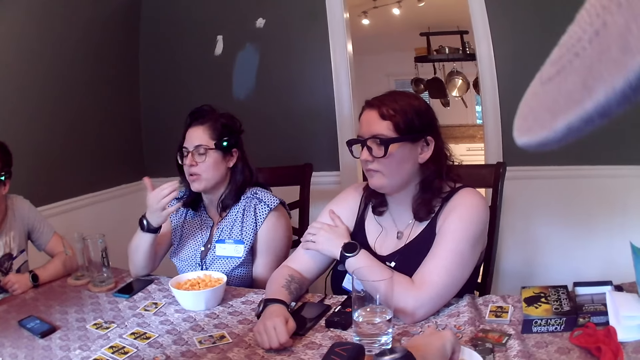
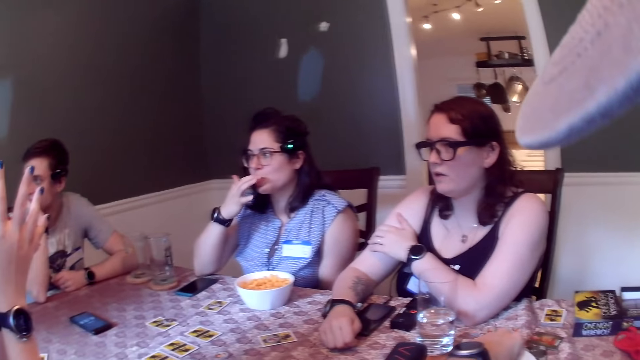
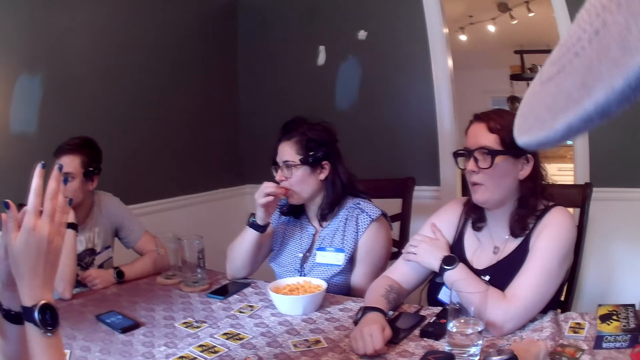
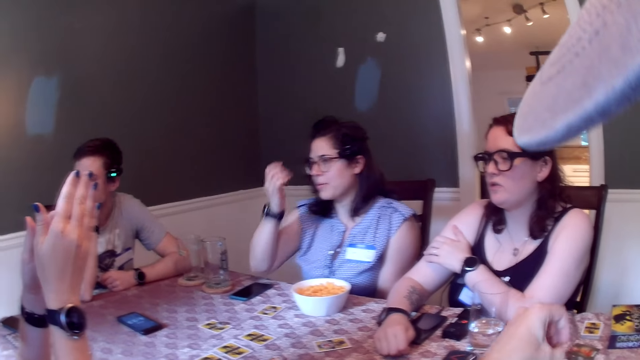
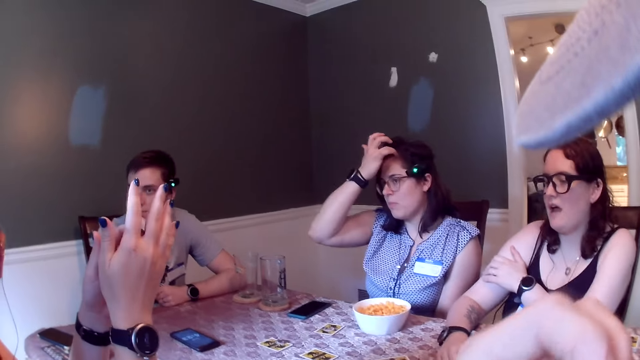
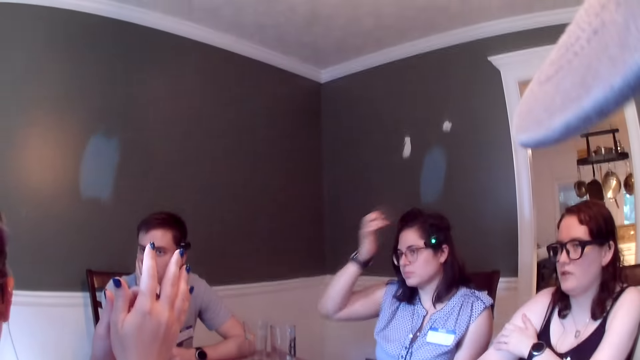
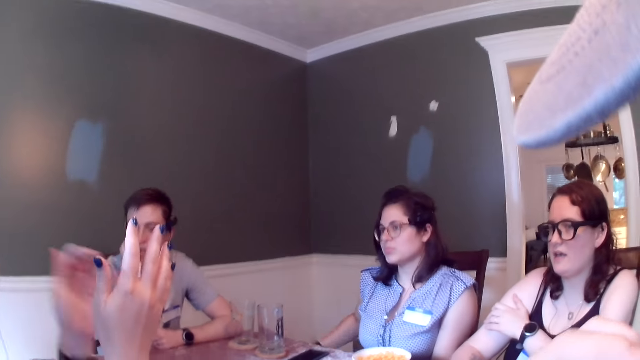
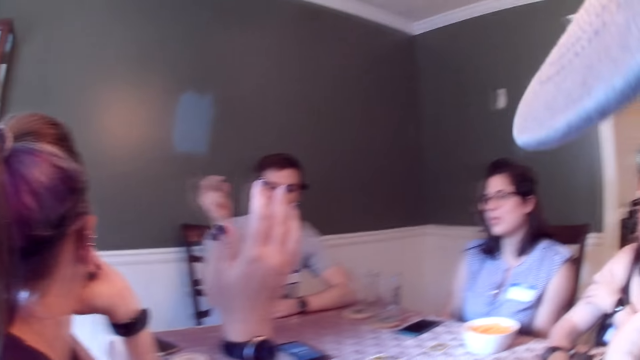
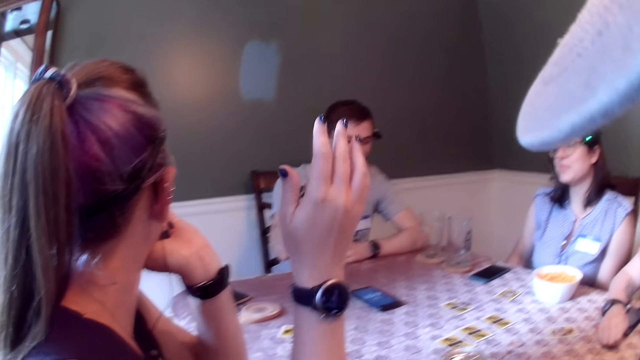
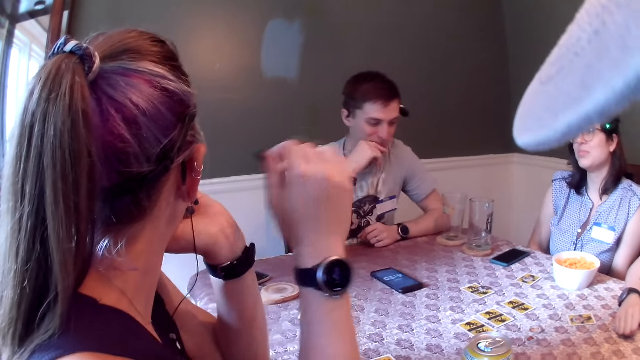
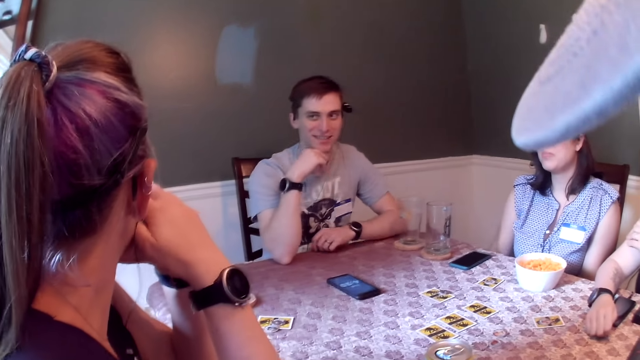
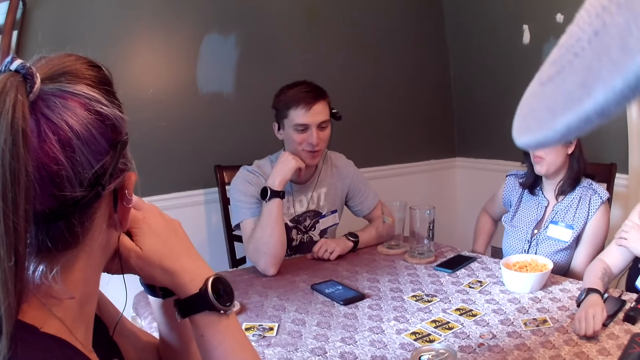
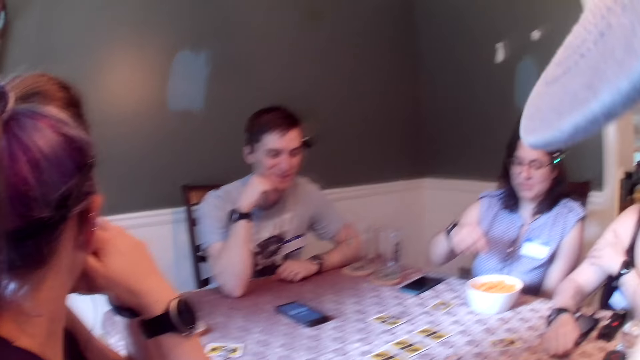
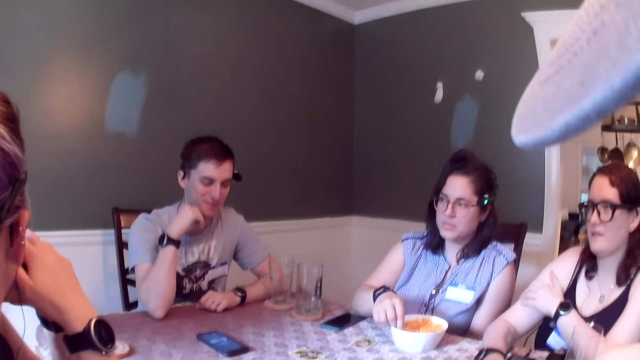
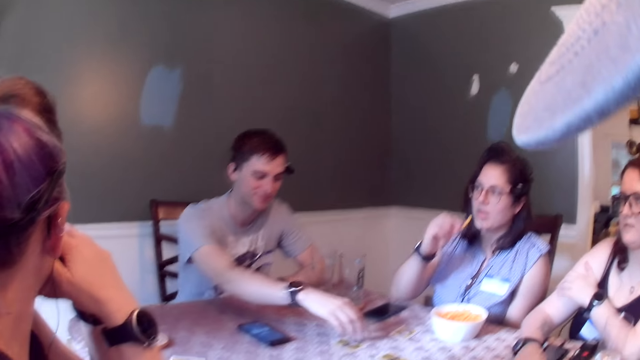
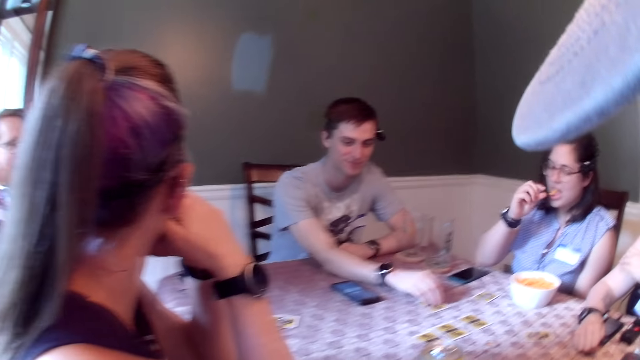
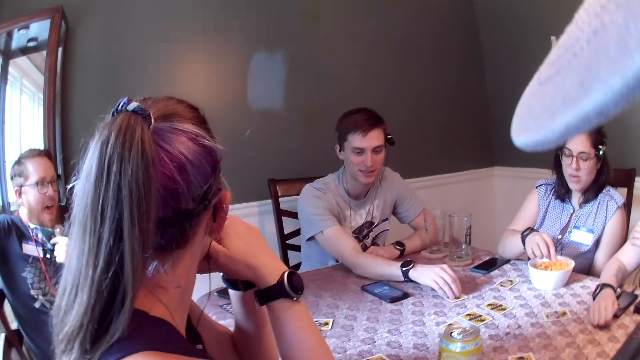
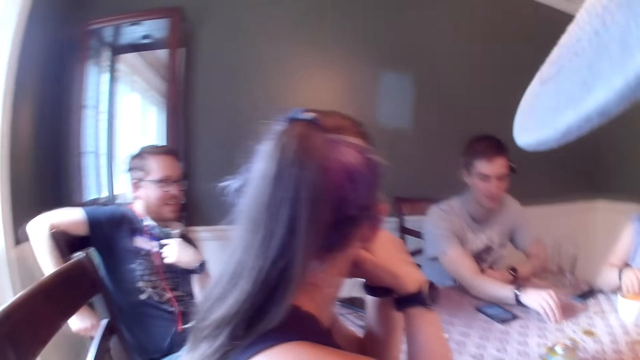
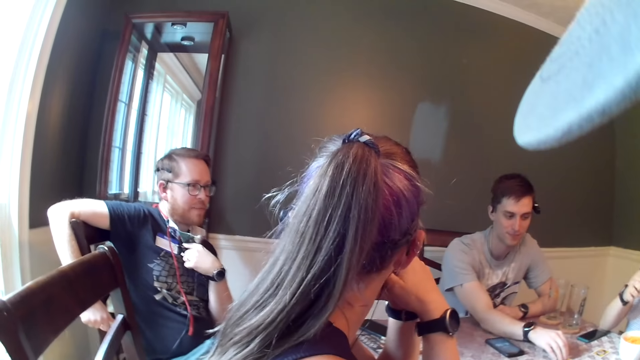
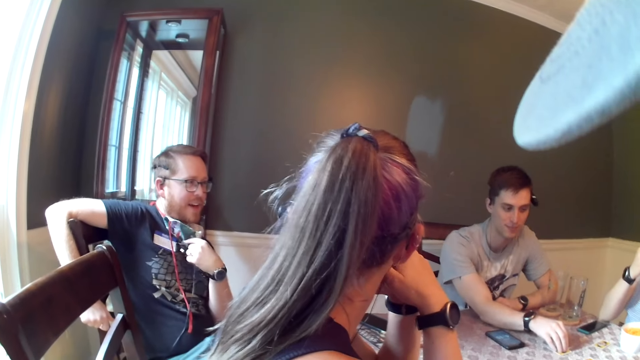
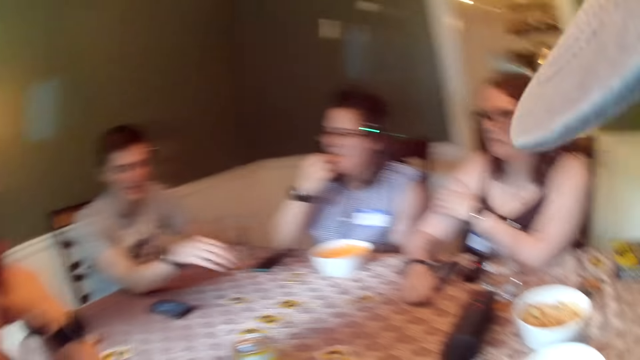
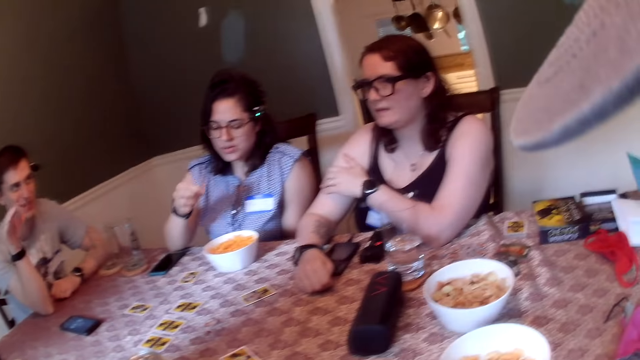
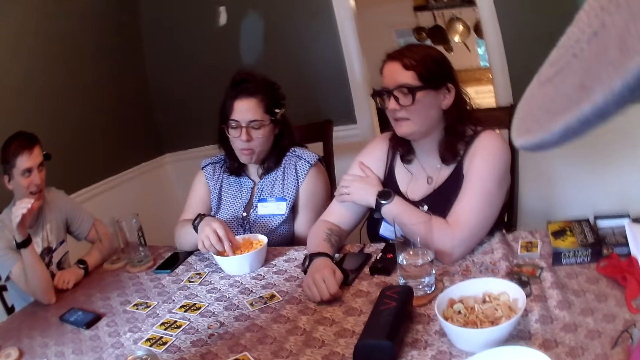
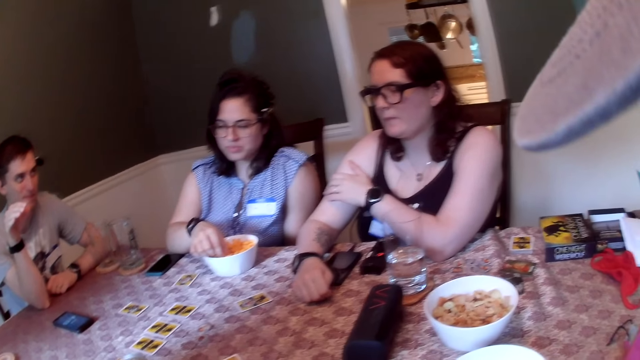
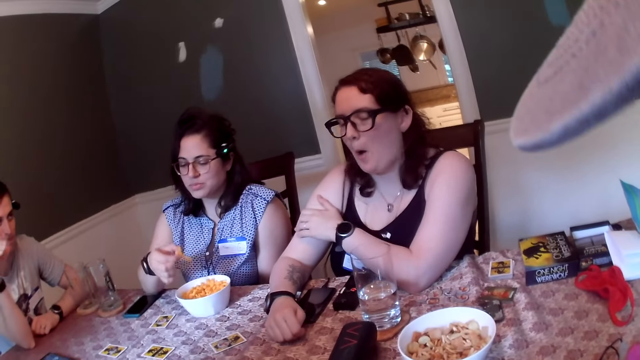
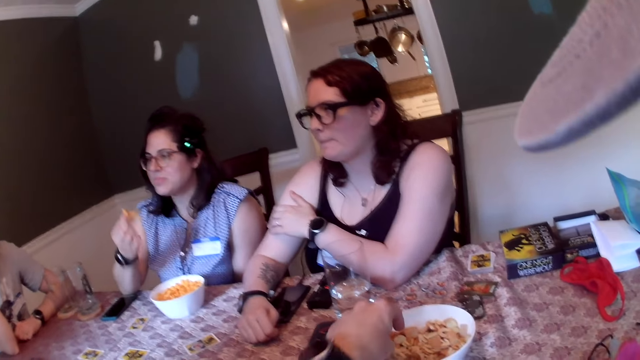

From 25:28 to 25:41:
The camera wearer picks chips in the plate with his left hand. He eats the chips in his left hand. A woman picks chips in the plate on the table with her right hand. She eats the chips in her right hand. A man moves a card. The woman picks chips in the plate on the table with her right hand. The man touches the card with his right hand. The woman eats the chips in her right hand. She picks chips in the plate on the table with her right hand. She eats snacks.

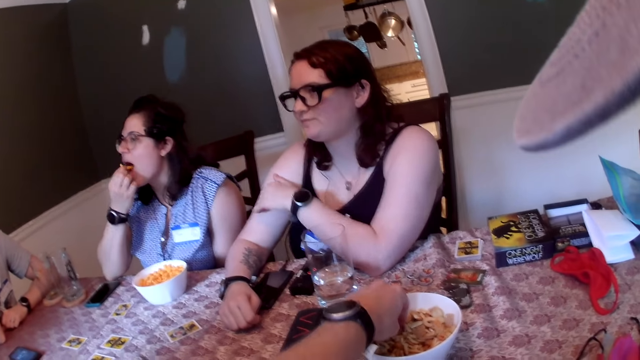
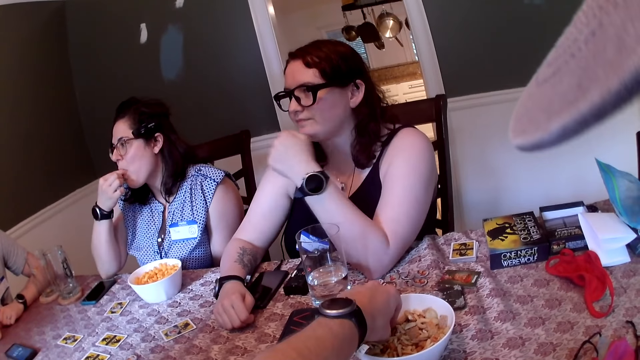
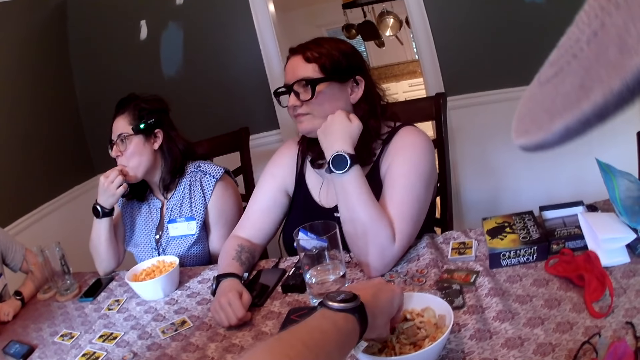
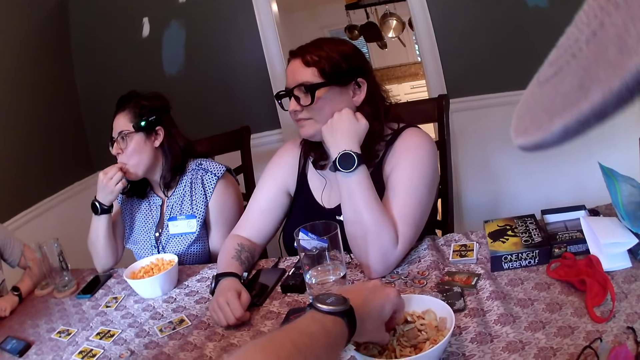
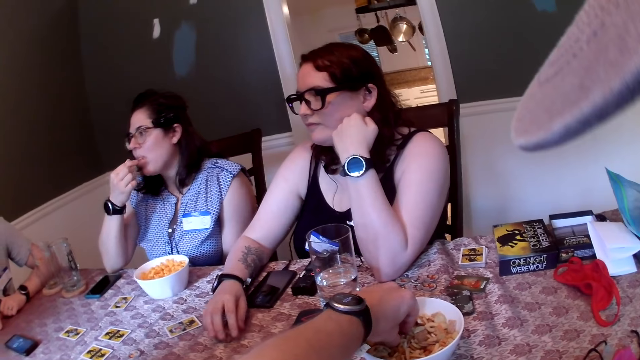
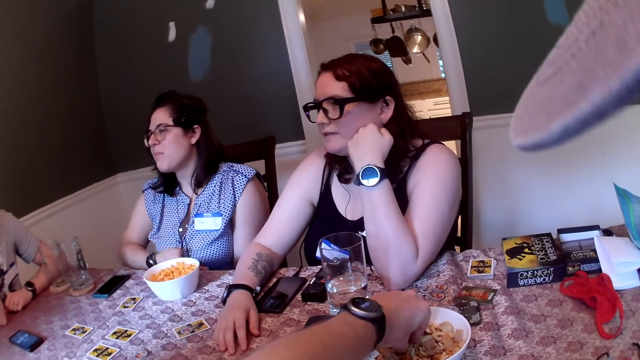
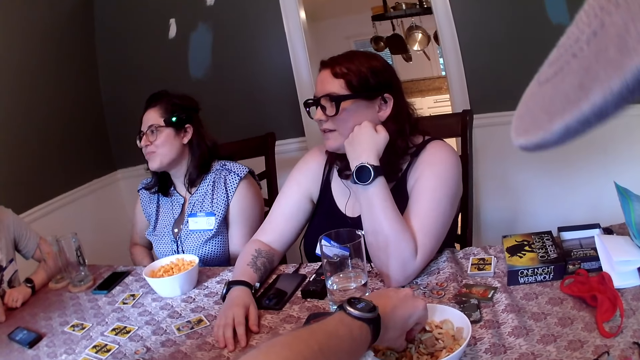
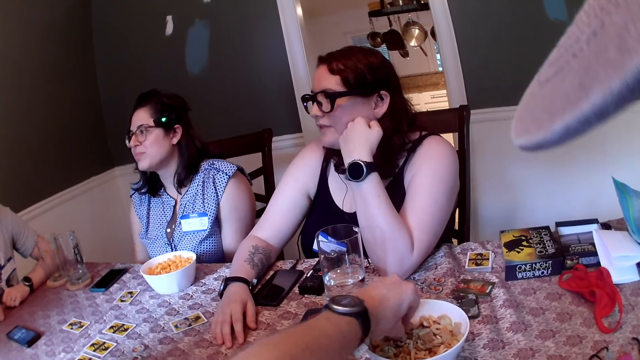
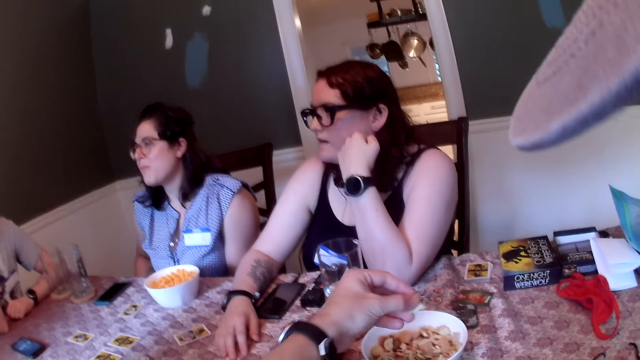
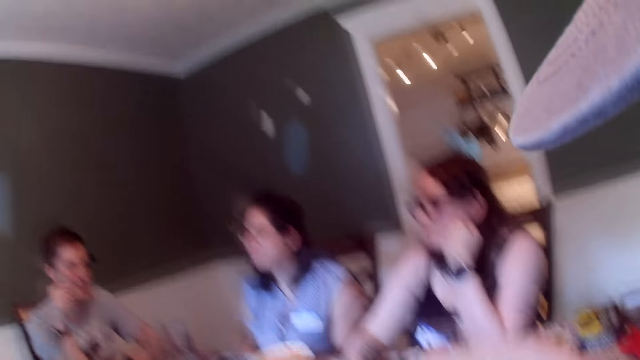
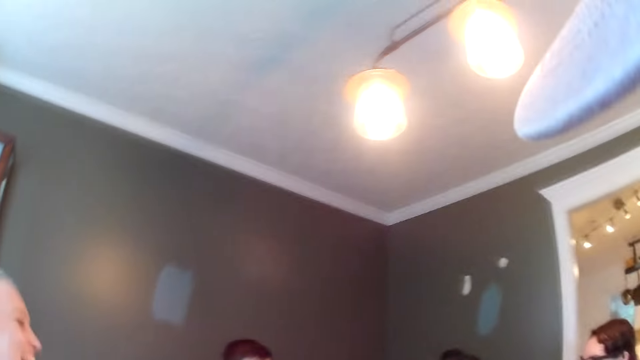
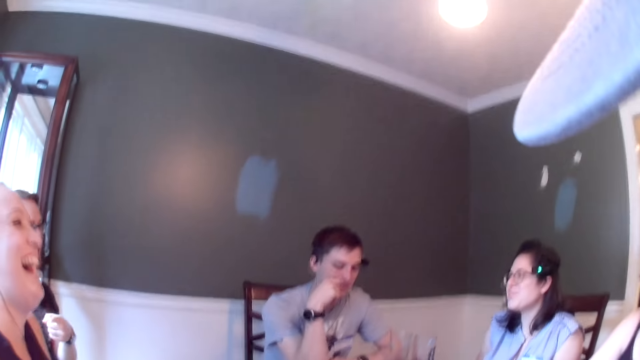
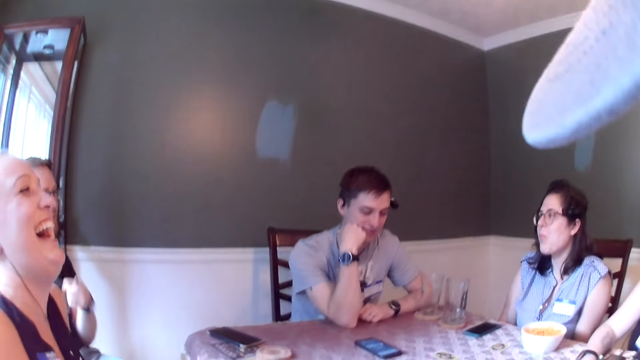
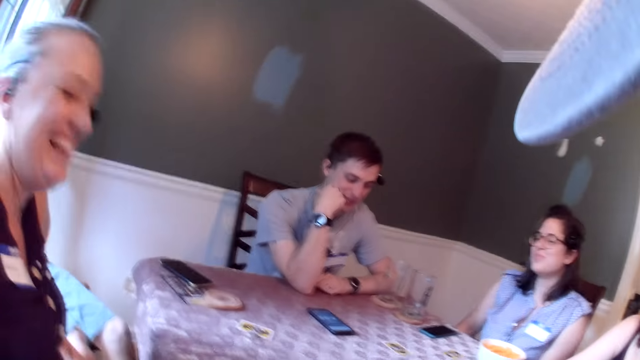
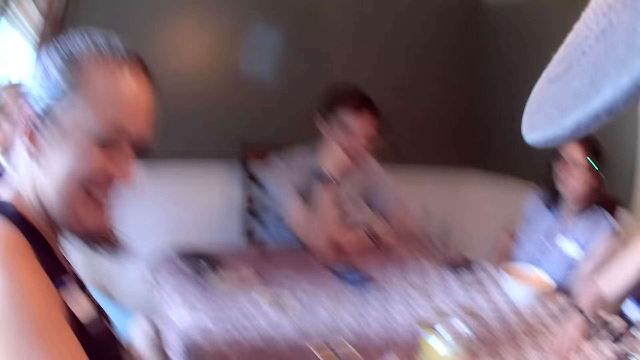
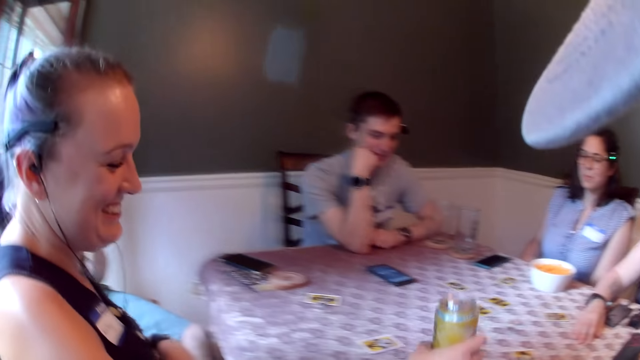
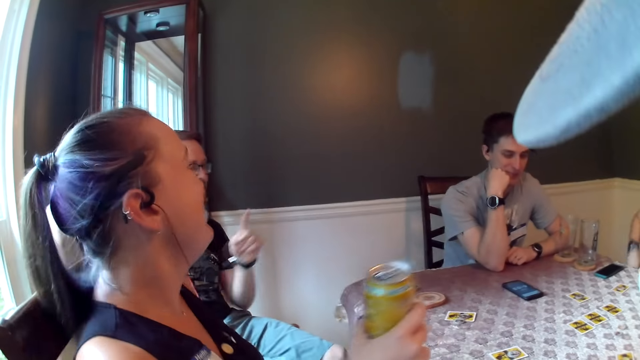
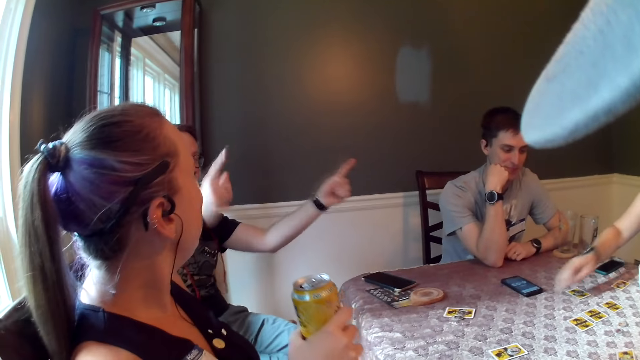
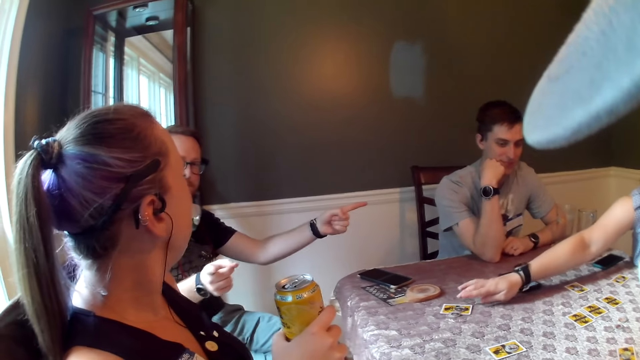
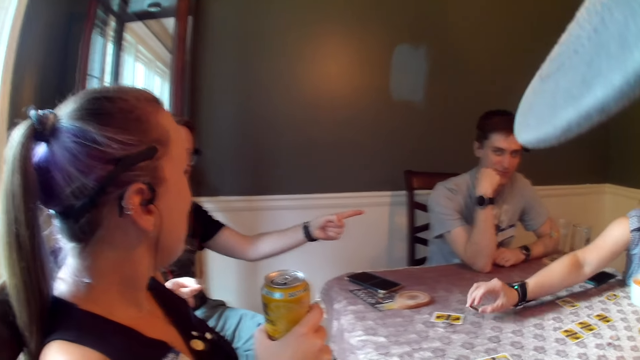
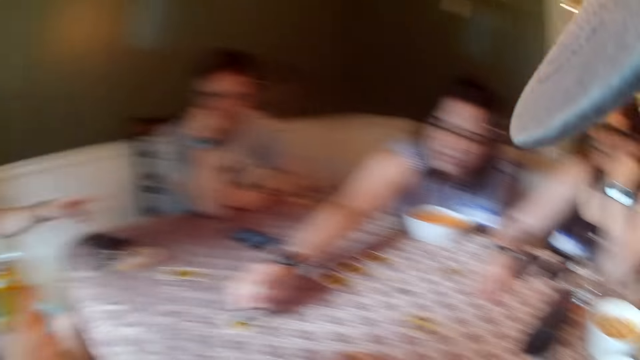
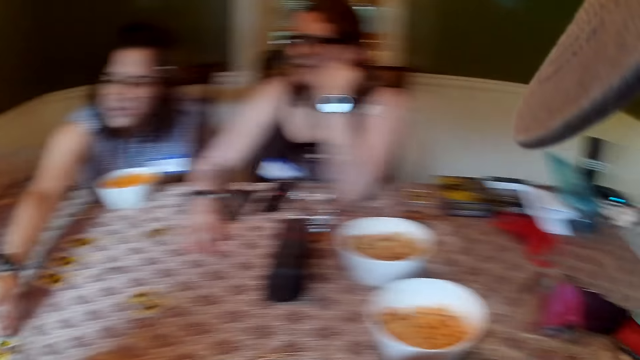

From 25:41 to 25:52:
The camera wearer eats snacks. He picks chips in the plate on the table with his left hand. A man interacts with others. A woman picks up a canned drink with her right hand. Another woman picks up some token on the table with her right hand. She places the coin on the card.
